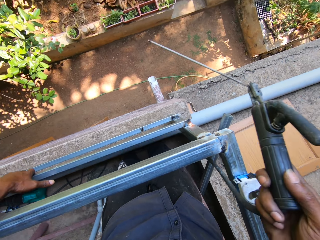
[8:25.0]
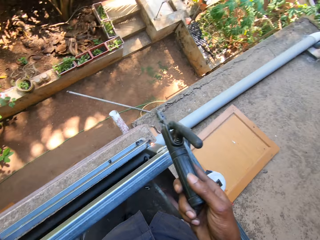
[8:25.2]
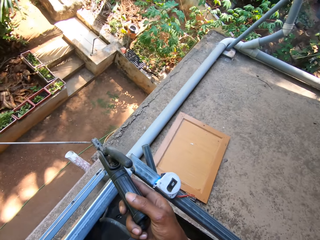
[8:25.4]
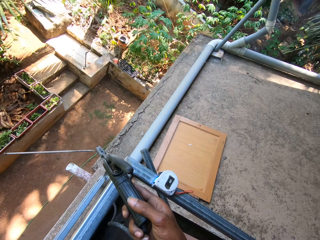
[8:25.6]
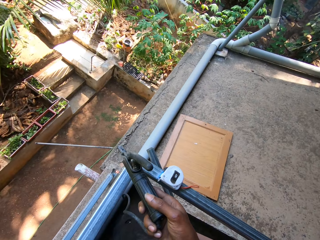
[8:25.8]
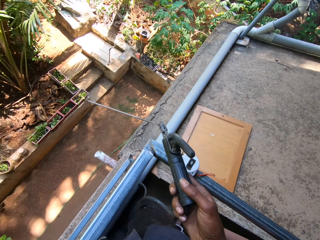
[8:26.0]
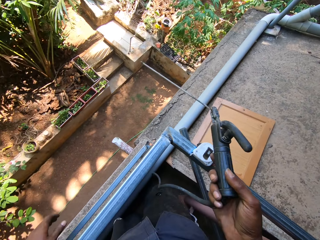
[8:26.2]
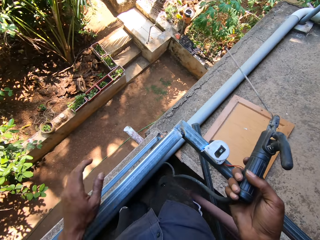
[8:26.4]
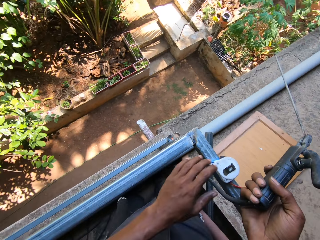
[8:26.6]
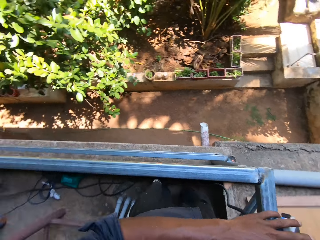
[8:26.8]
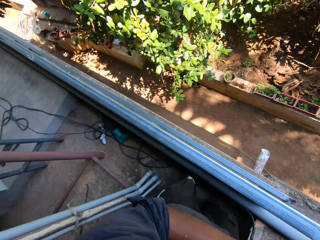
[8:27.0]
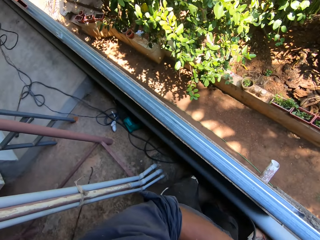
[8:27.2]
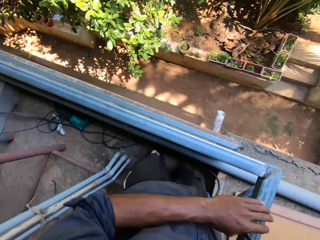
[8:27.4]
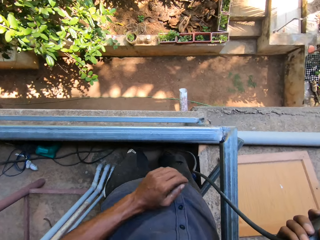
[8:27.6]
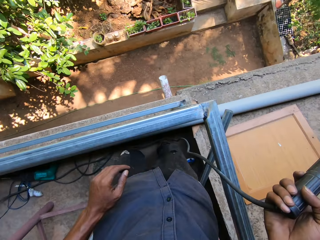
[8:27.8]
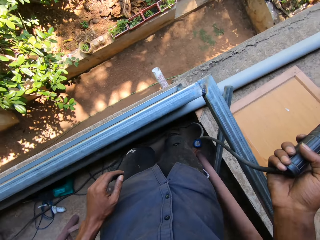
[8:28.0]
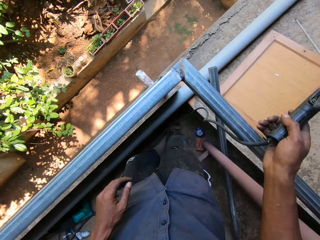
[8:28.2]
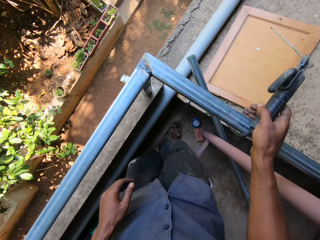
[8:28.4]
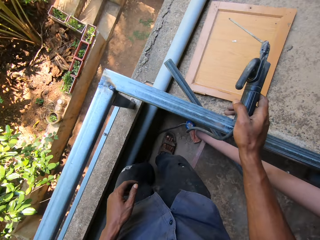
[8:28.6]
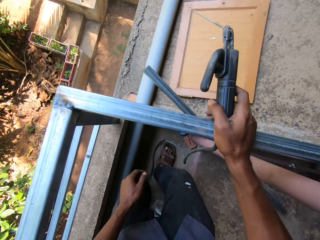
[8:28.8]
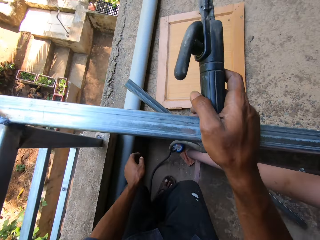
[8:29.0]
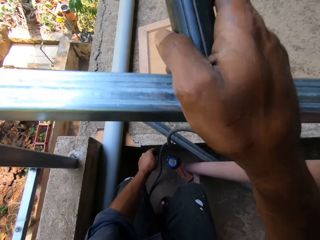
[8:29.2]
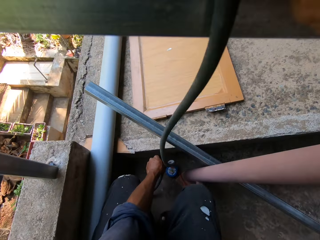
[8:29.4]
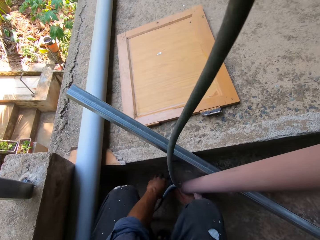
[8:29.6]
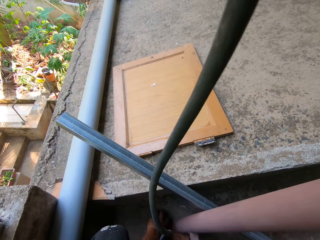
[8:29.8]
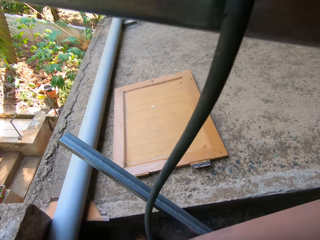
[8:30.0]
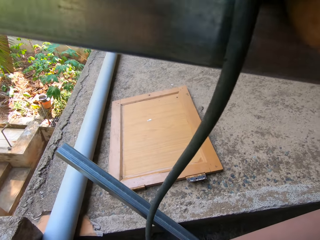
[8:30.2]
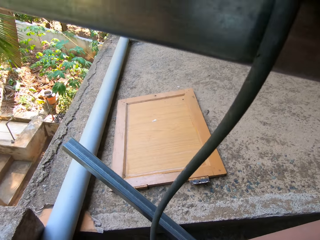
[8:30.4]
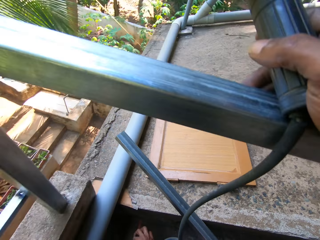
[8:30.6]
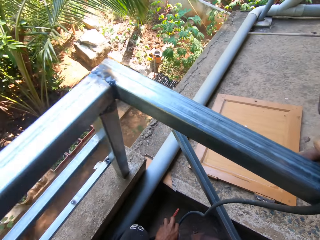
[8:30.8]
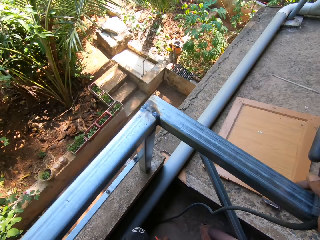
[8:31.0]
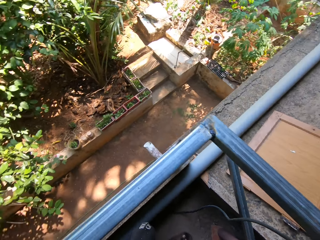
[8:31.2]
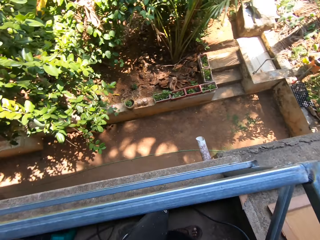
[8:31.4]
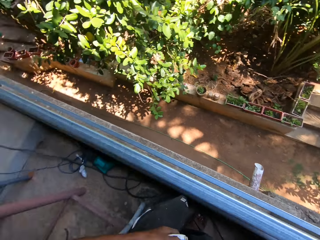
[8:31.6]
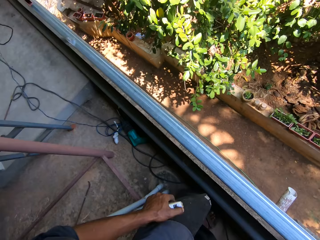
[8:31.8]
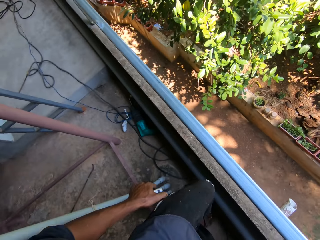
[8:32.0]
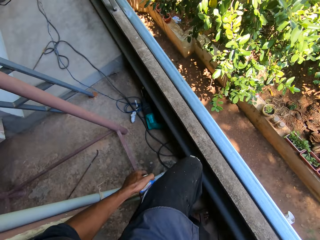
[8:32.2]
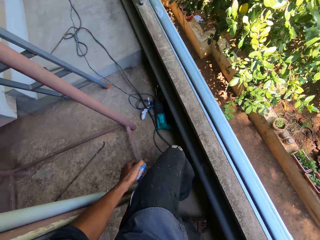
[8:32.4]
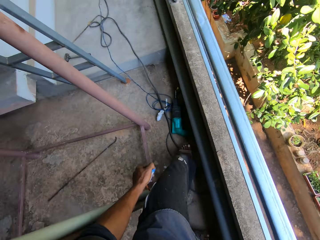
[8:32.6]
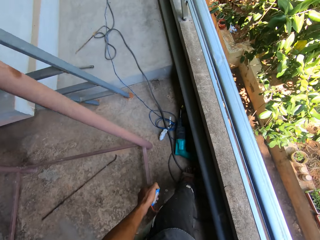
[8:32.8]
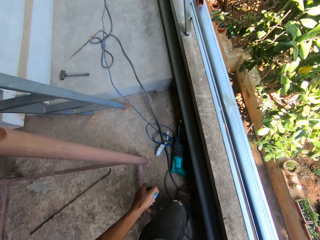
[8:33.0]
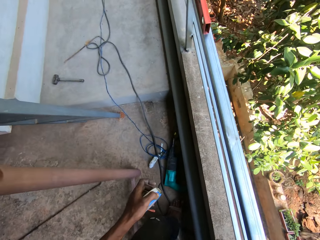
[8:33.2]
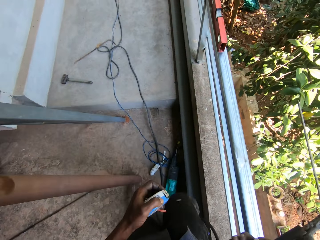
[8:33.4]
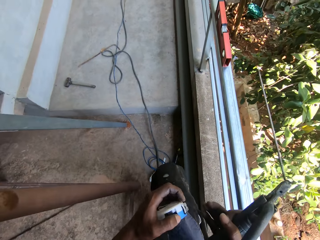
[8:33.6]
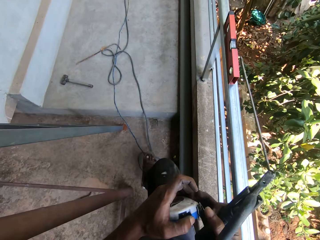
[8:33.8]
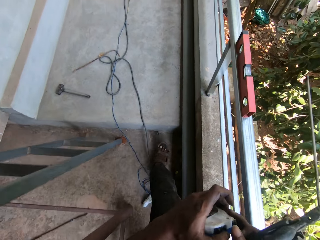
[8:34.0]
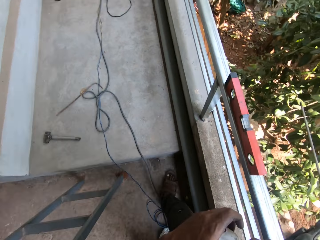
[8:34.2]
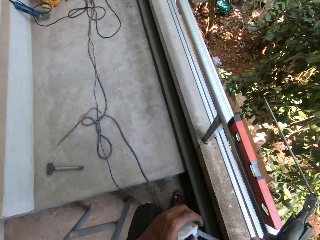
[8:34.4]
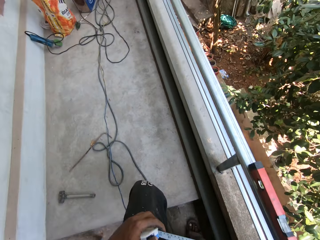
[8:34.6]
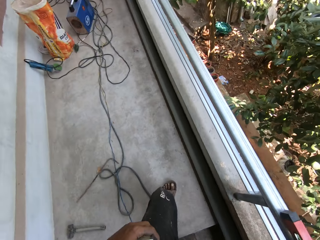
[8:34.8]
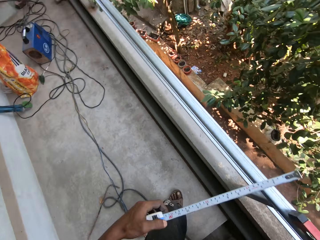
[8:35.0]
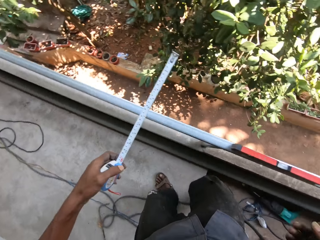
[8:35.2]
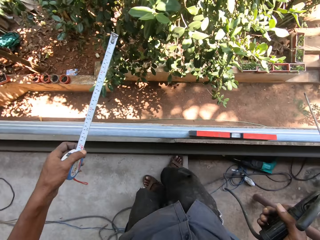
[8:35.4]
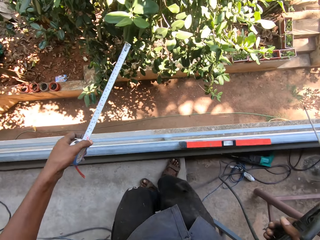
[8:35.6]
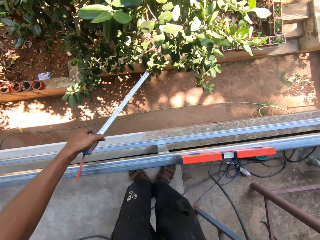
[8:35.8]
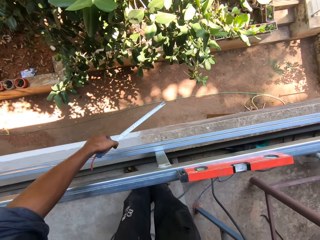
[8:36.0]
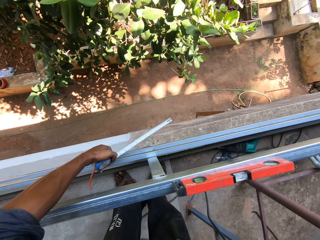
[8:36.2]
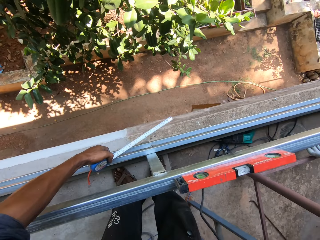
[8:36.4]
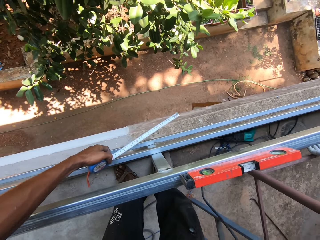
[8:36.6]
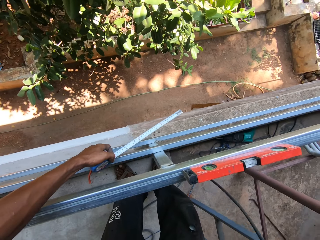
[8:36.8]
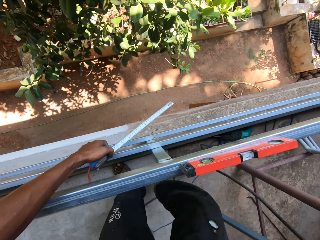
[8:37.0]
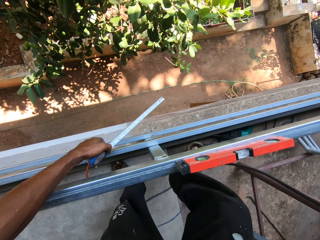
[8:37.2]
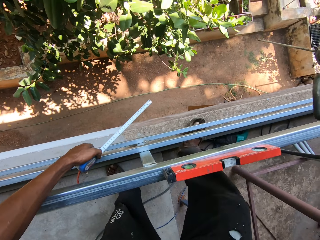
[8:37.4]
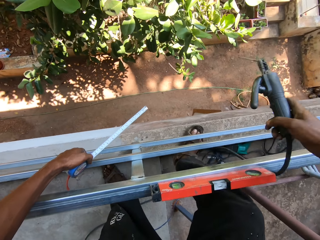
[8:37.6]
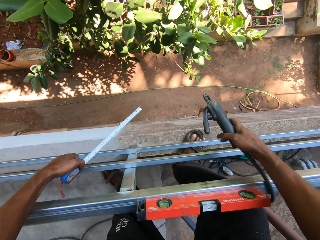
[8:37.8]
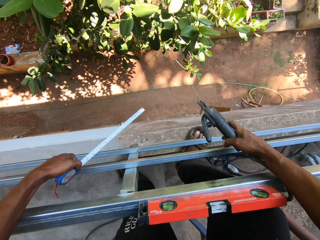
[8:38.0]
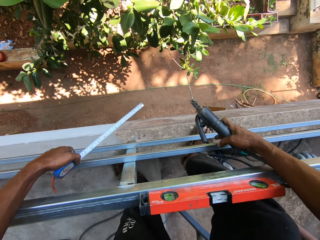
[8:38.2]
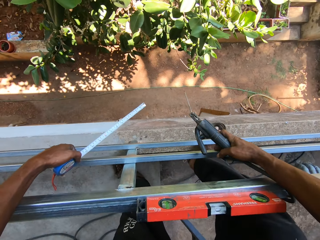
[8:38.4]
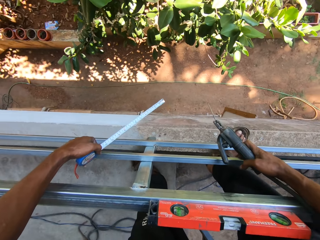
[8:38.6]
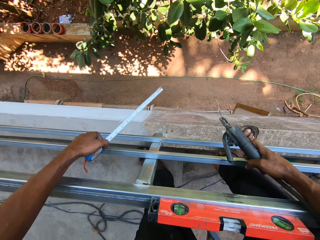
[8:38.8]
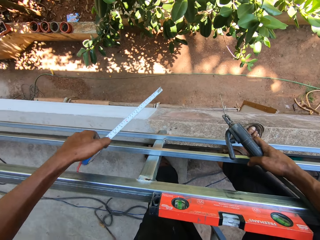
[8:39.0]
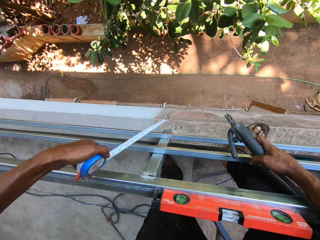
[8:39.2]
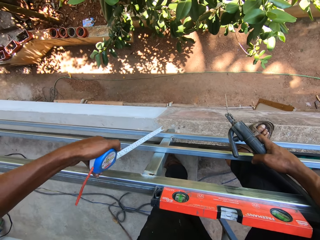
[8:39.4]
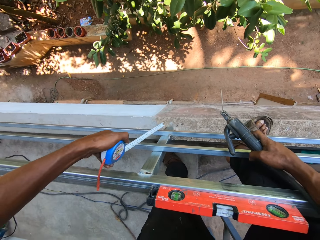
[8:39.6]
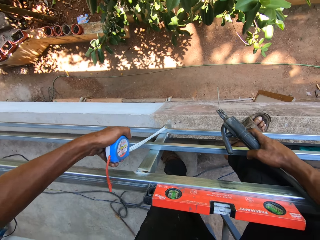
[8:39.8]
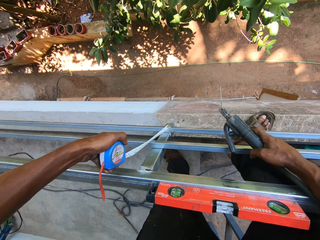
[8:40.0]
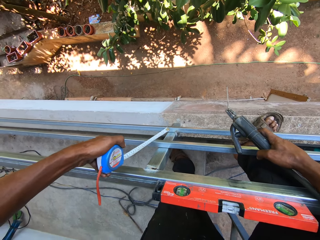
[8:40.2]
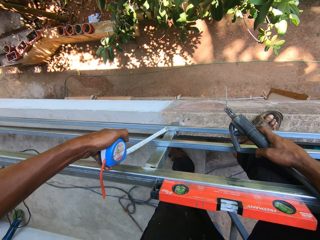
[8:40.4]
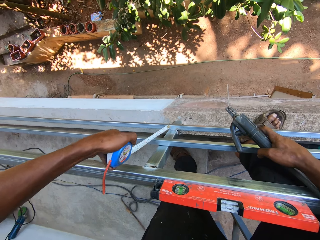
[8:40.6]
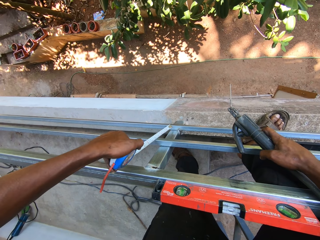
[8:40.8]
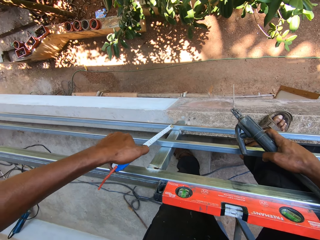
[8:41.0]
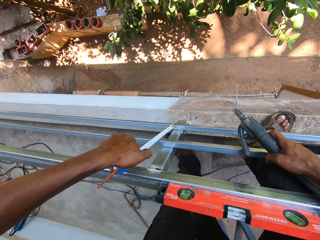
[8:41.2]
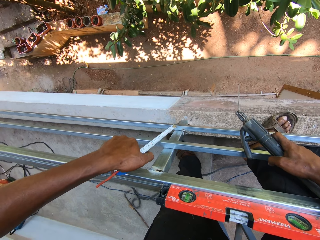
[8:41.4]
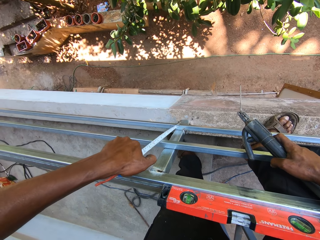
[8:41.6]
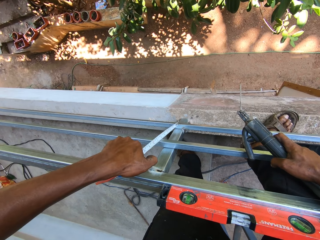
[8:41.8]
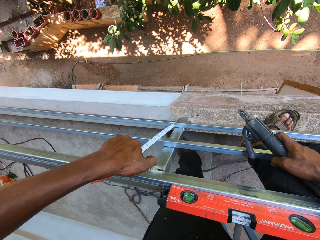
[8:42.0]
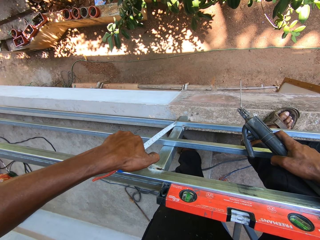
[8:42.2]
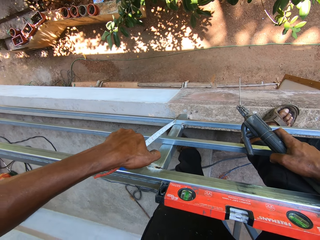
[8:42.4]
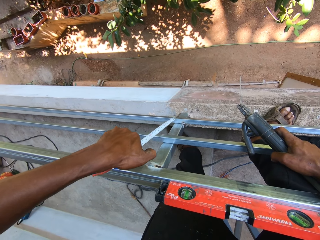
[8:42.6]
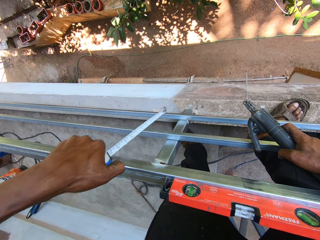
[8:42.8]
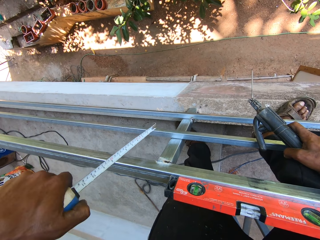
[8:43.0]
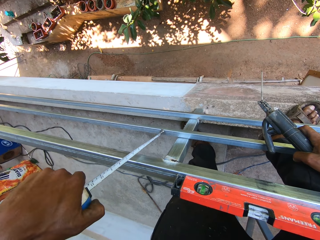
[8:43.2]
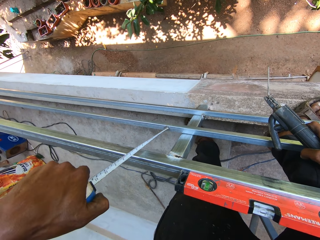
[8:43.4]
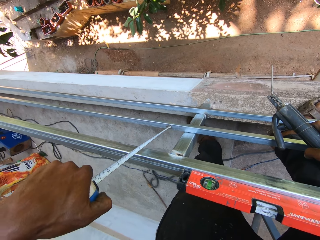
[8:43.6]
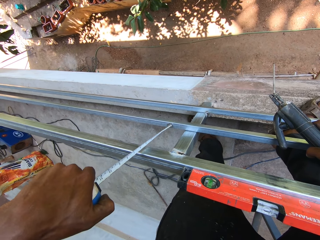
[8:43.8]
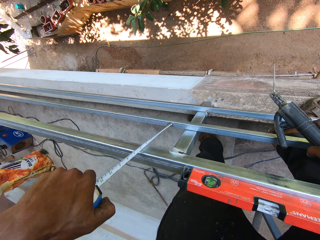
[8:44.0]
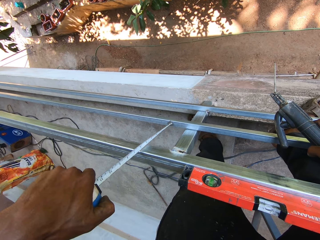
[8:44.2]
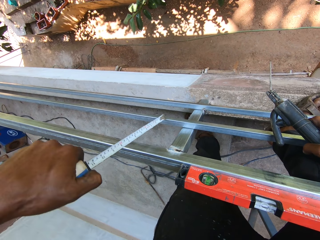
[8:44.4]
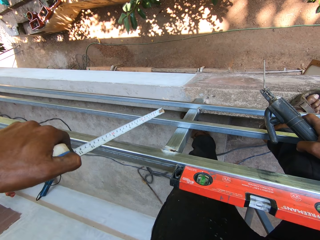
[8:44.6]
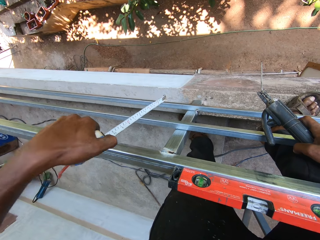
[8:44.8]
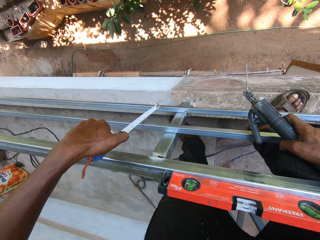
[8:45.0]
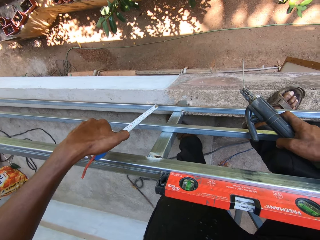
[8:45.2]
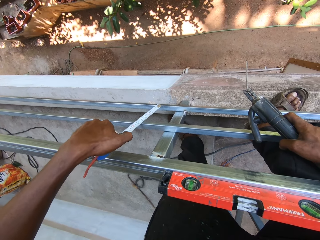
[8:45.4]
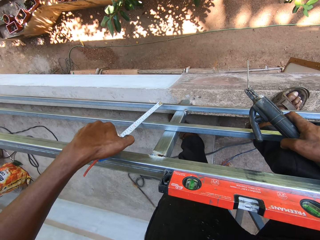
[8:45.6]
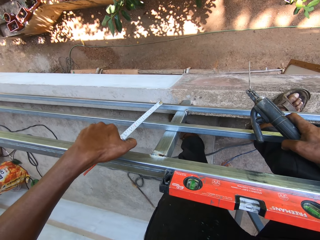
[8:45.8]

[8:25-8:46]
The camera wearer touches the measuring tape on the balcony rail with his left hand. He places his right hand on the balcony rail. He picks the measuring tape from the floor with his left hand. He walks around. He pulls out the blade in the measuring tape with his right hand. He adjusts the rod on the balcony rail with his left hand. He places his leg on the wall. He holds the rod on the balcony rail with his right hand. He measures the balcony rail with the measuring tape in his left hand.
